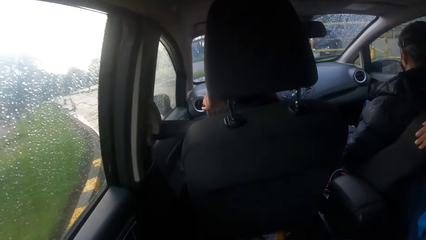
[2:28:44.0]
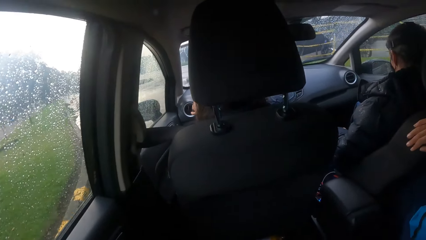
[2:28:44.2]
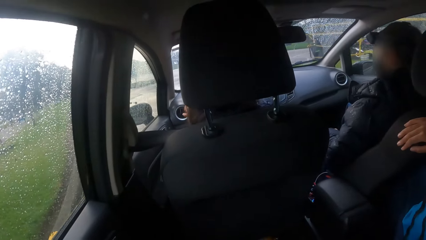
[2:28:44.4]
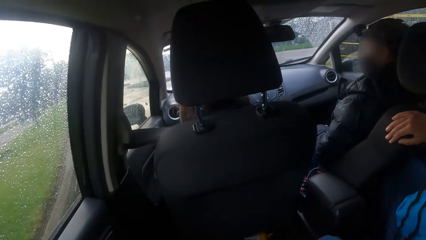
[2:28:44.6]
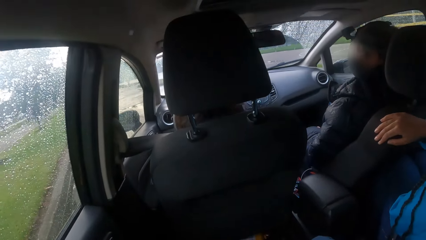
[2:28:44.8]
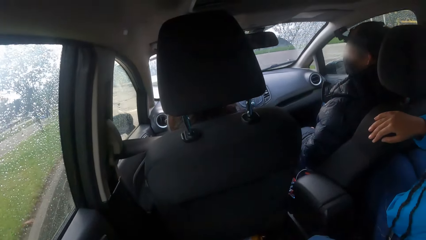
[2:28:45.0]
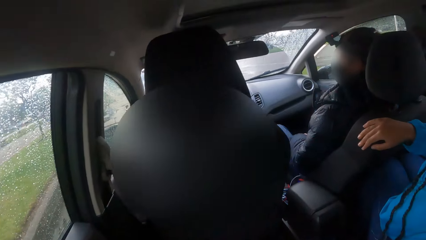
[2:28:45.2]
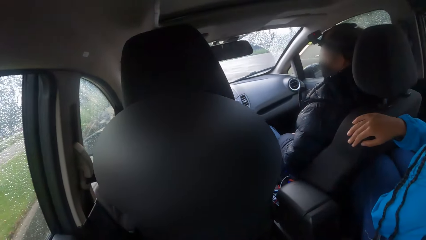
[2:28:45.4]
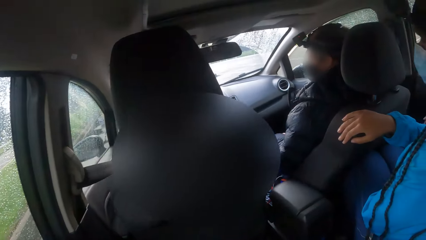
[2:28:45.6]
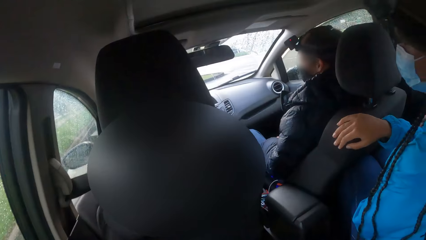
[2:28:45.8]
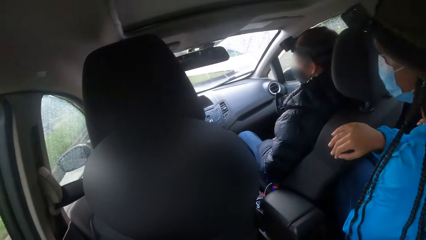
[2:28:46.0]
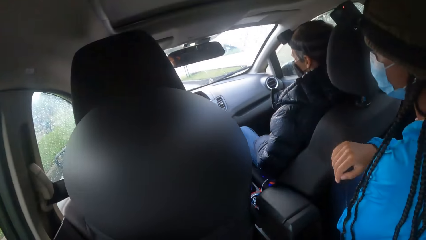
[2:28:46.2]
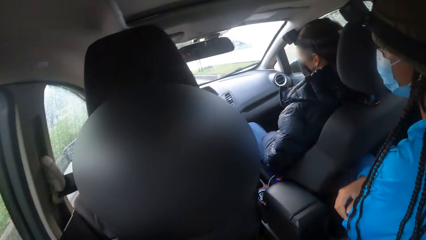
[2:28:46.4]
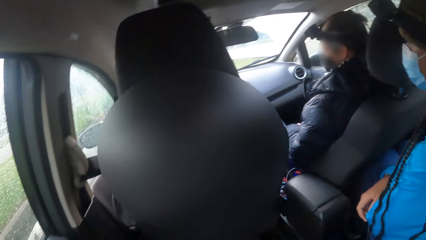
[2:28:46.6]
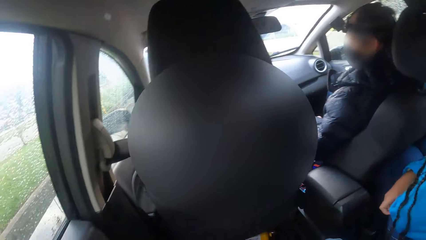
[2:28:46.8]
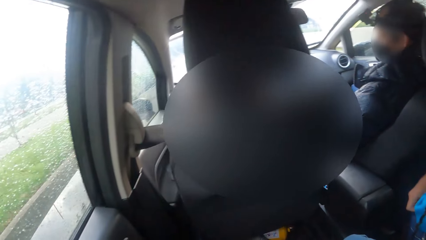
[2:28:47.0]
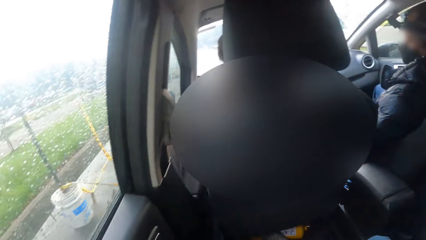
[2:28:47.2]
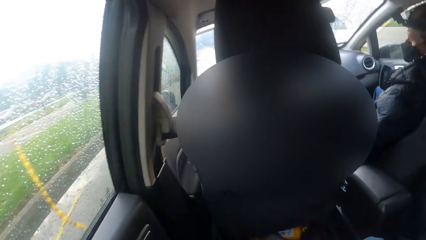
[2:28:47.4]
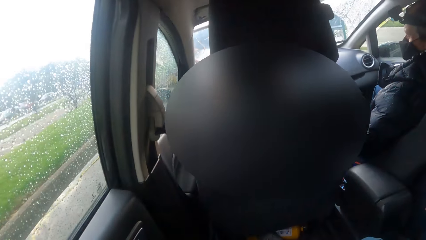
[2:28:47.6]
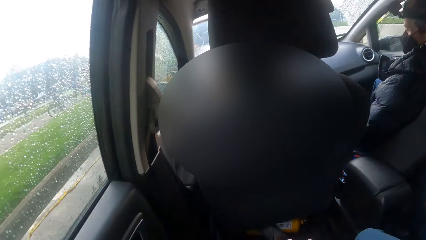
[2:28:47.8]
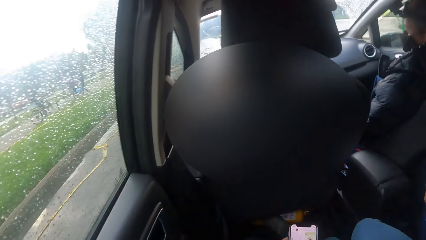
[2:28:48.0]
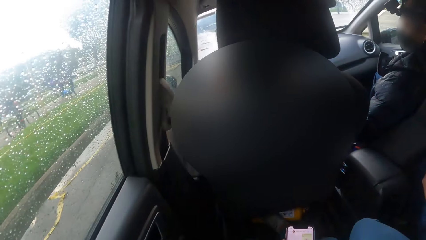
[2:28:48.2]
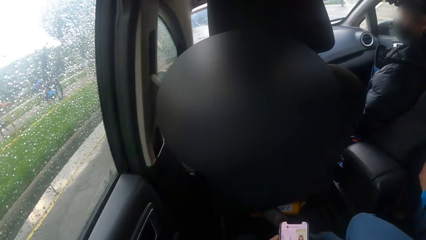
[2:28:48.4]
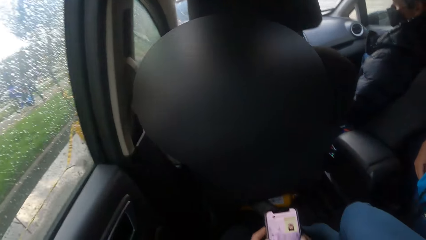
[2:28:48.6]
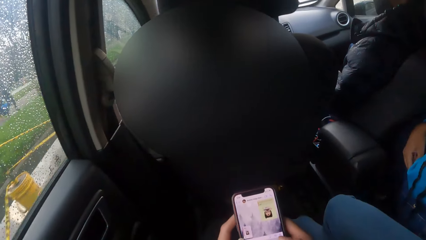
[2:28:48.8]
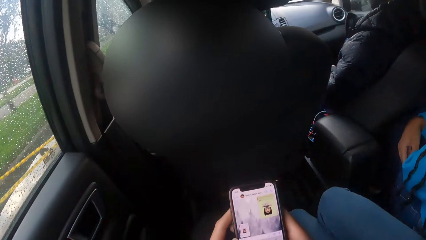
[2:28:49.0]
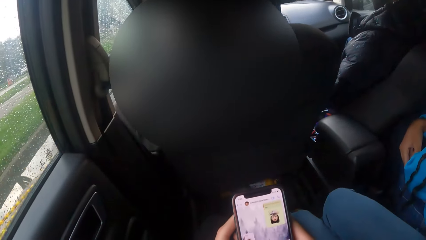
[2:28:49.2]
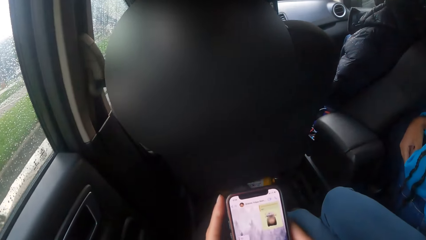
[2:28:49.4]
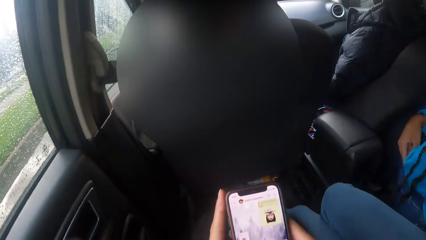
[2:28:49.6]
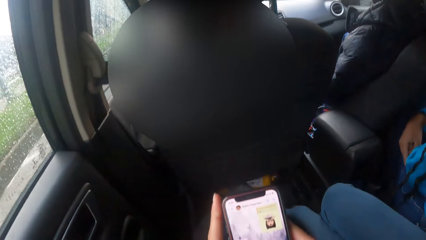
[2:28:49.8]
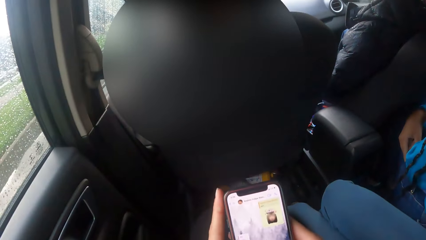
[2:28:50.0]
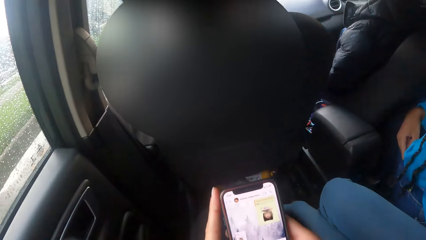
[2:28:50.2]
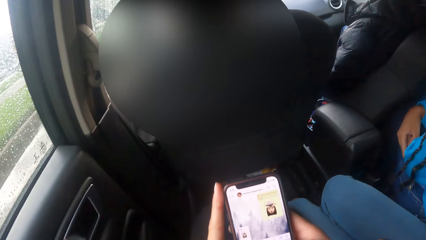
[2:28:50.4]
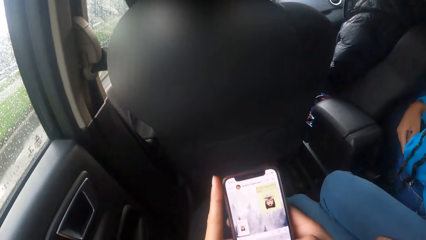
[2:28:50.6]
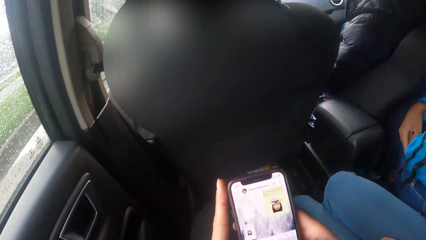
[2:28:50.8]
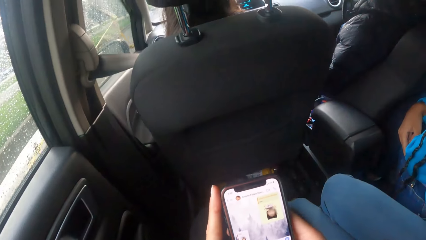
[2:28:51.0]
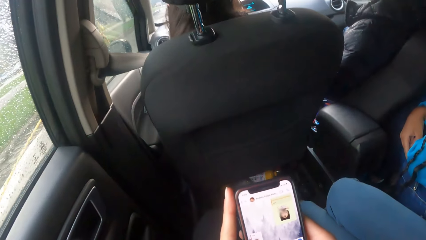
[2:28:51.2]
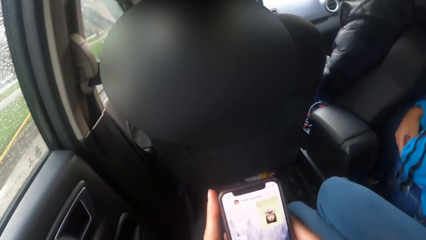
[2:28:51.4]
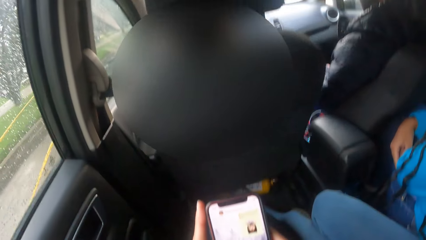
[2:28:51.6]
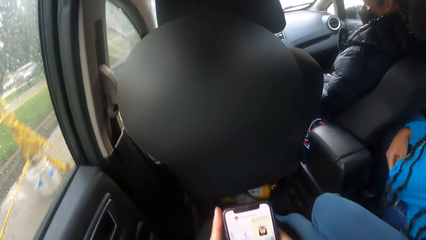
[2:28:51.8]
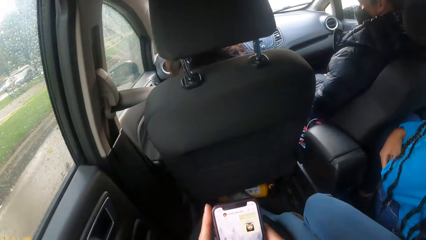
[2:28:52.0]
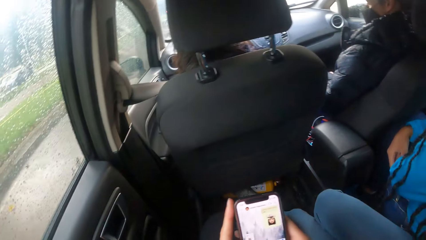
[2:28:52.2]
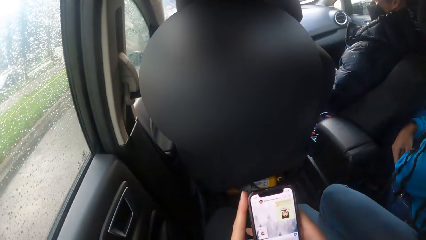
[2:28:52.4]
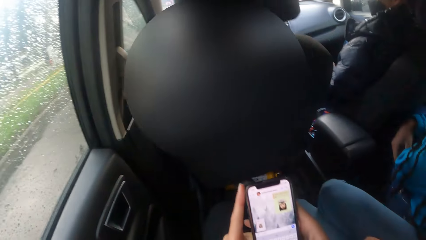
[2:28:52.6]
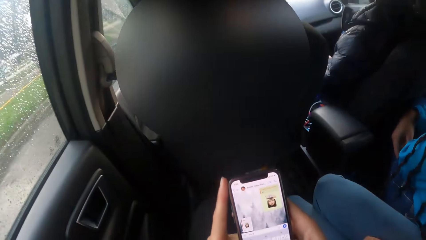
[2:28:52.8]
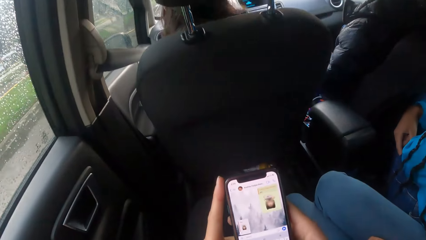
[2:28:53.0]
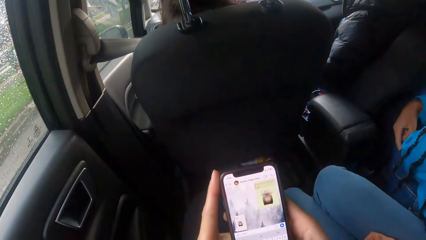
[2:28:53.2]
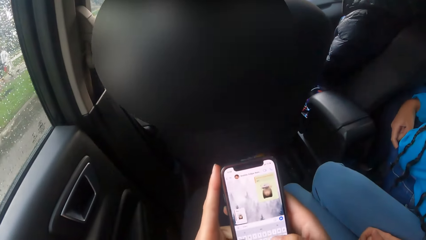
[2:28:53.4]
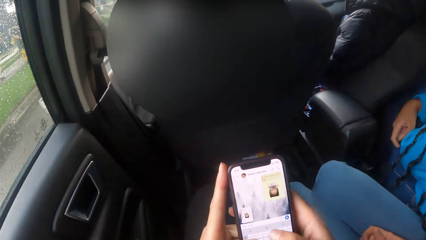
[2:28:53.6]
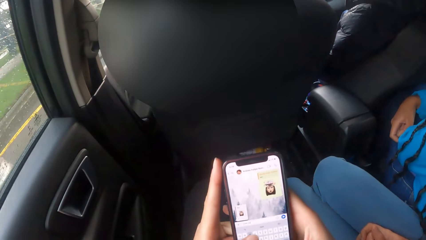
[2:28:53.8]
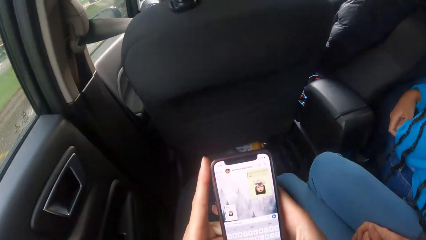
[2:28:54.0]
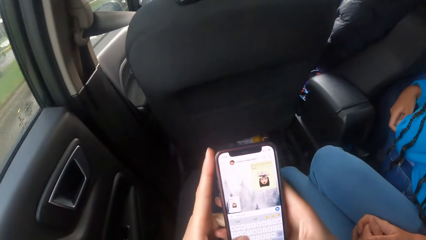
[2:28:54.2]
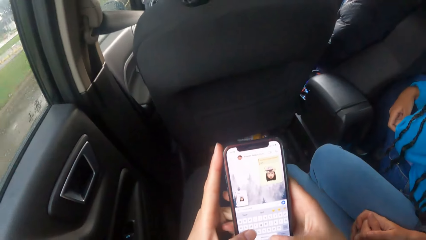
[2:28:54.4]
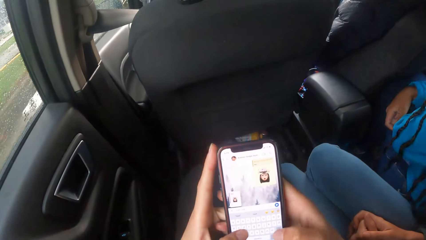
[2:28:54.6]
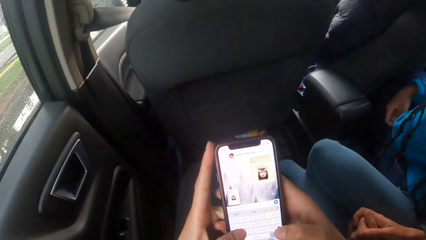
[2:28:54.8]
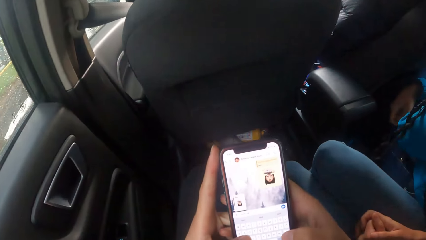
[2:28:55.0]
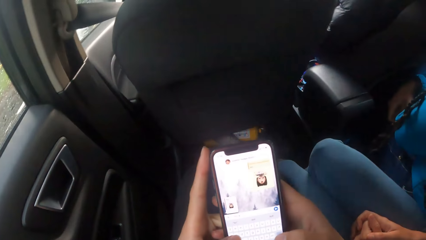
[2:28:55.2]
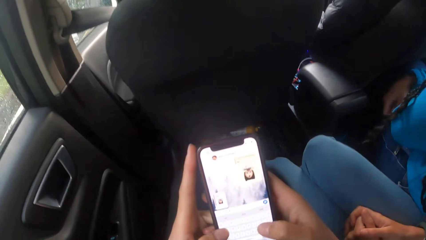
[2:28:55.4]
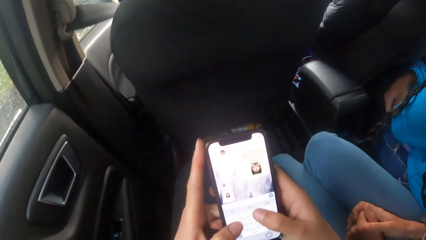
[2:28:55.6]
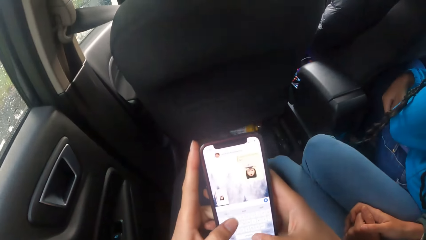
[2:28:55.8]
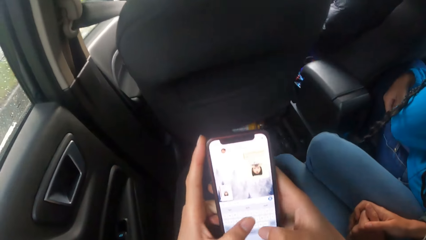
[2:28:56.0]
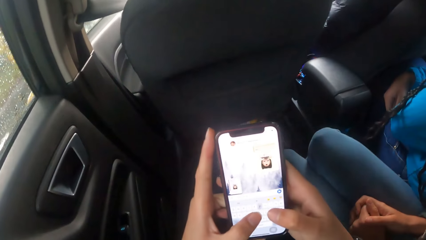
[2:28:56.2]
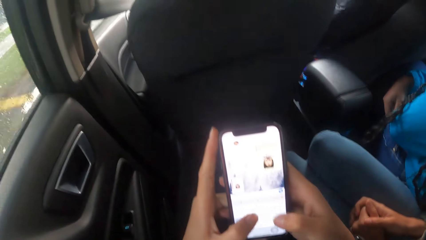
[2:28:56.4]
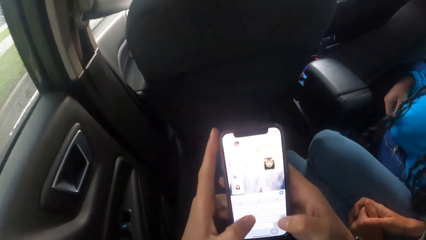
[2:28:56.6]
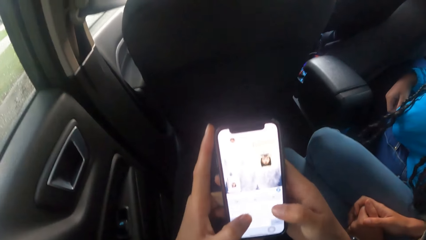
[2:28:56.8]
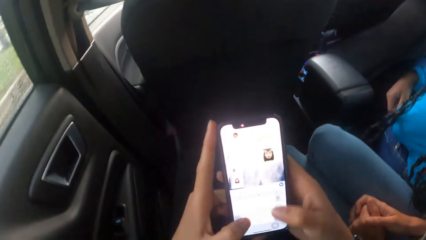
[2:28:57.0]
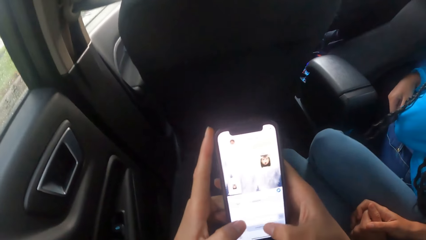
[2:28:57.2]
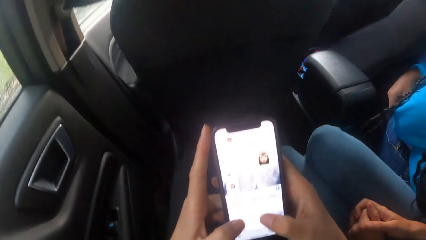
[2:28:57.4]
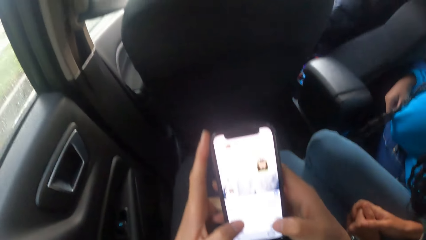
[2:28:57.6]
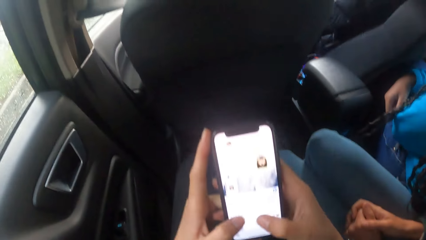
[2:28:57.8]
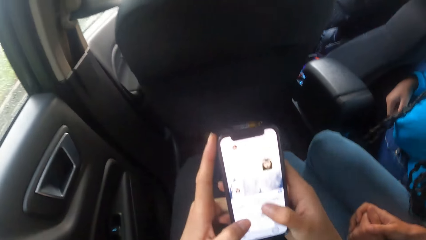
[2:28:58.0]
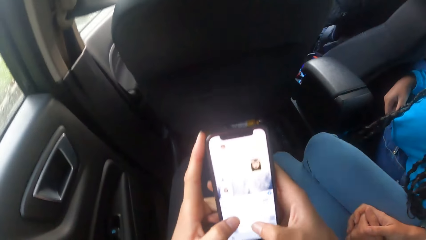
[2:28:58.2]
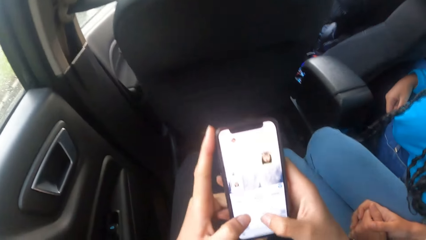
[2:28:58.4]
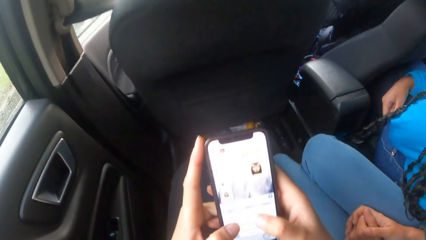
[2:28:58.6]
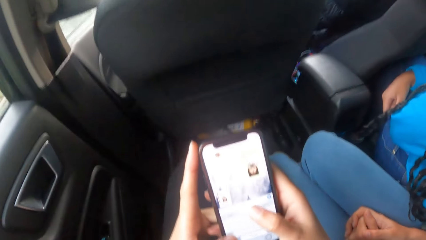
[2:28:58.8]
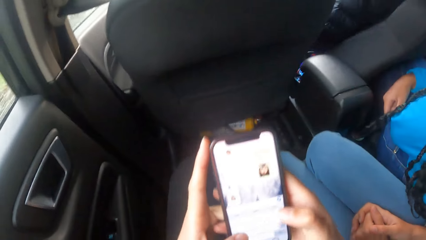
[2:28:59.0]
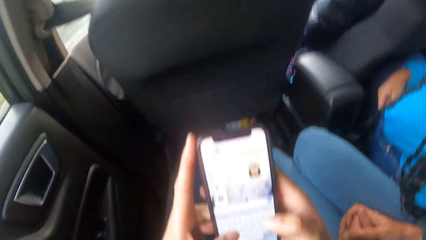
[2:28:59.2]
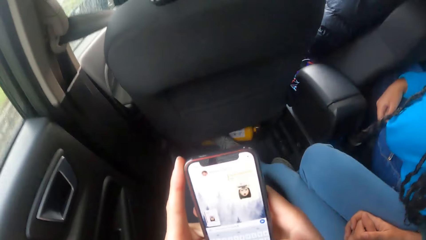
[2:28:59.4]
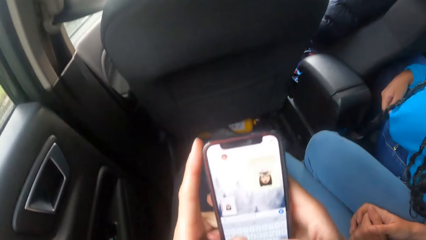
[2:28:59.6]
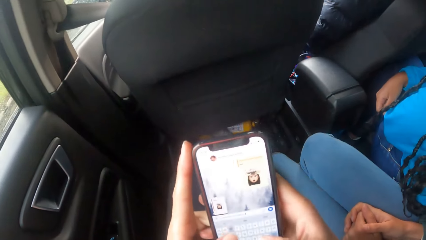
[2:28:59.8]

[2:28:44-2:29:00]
A man removes a hand from the car seat. The camera wearer presses the phone with both hands. A woman crosses a finger.
